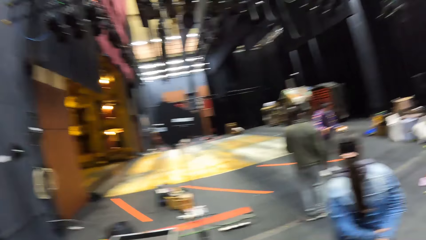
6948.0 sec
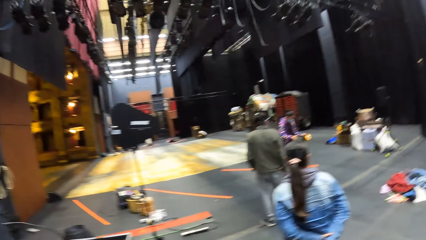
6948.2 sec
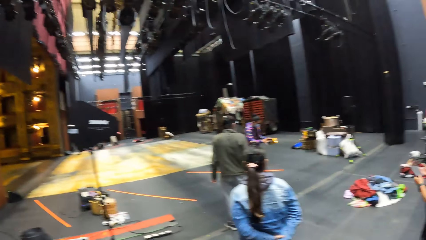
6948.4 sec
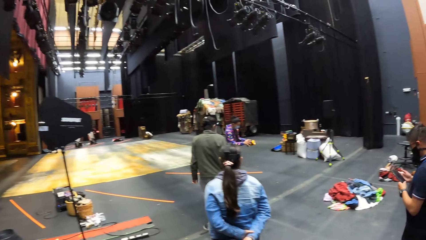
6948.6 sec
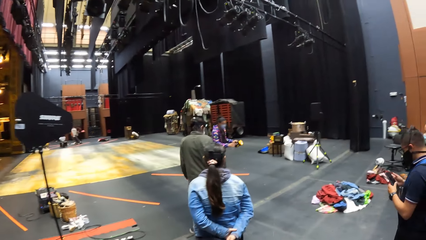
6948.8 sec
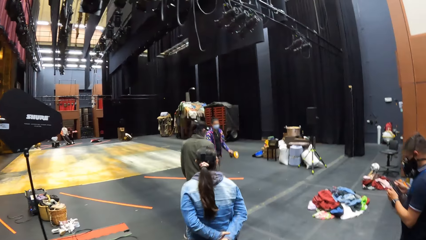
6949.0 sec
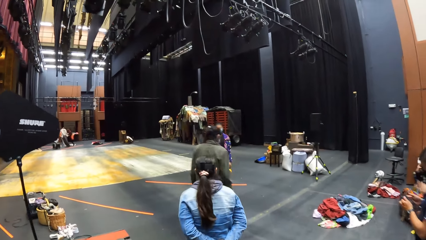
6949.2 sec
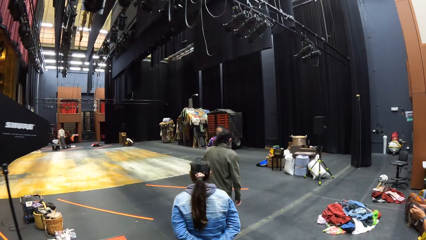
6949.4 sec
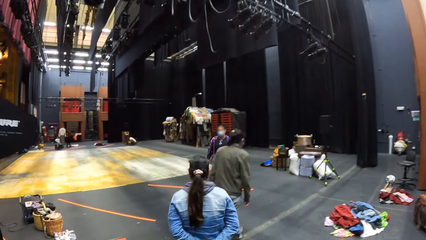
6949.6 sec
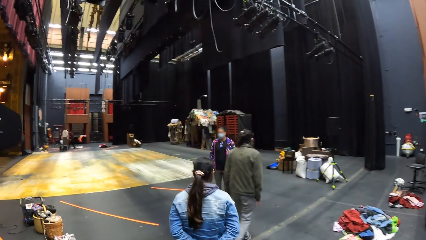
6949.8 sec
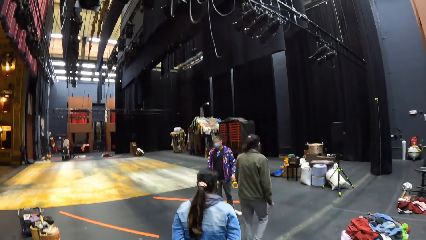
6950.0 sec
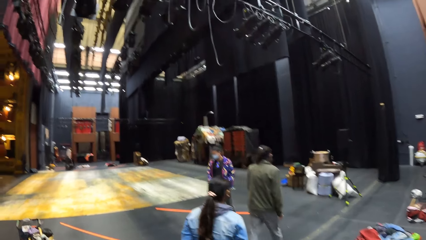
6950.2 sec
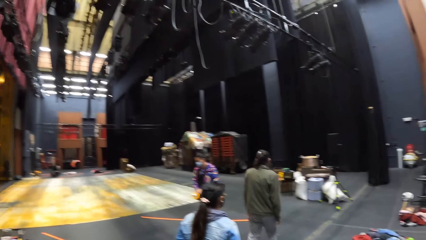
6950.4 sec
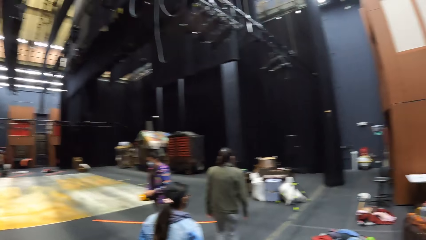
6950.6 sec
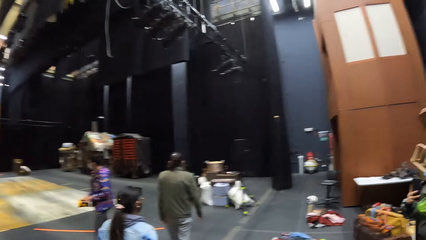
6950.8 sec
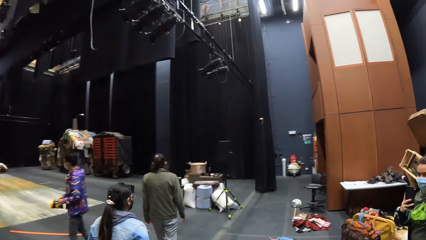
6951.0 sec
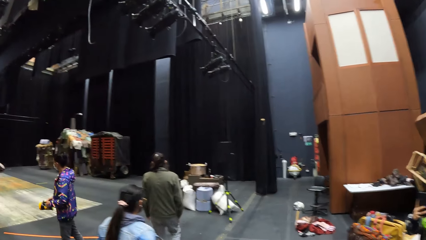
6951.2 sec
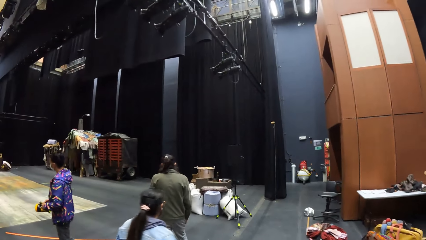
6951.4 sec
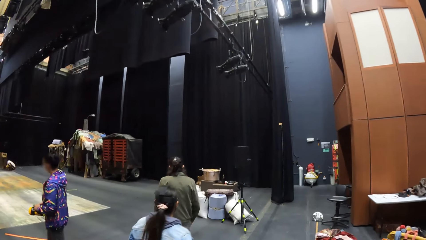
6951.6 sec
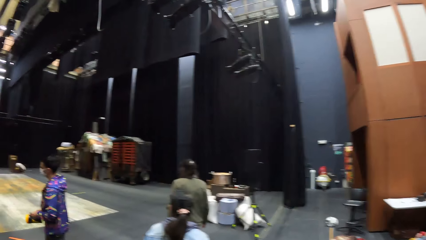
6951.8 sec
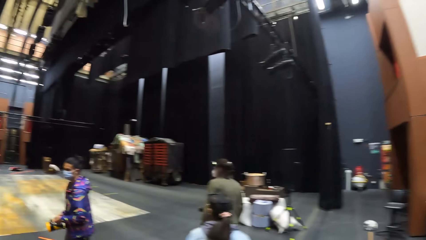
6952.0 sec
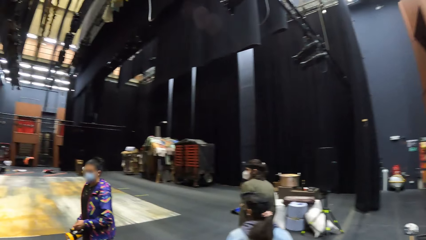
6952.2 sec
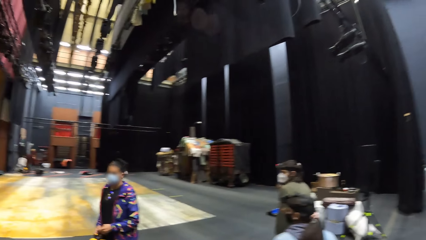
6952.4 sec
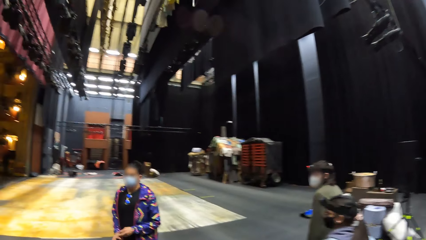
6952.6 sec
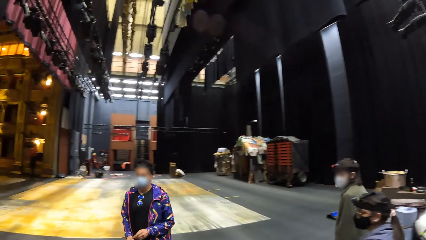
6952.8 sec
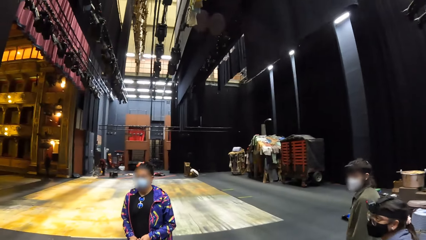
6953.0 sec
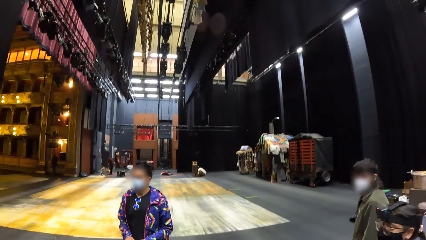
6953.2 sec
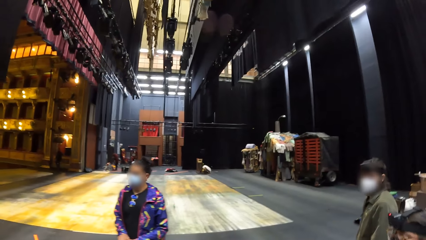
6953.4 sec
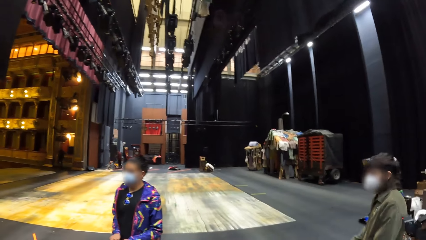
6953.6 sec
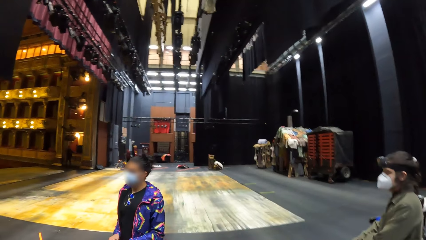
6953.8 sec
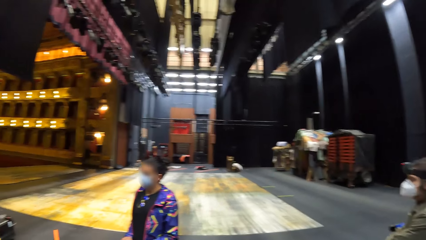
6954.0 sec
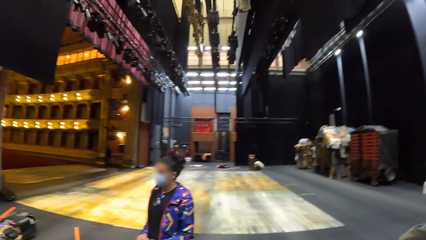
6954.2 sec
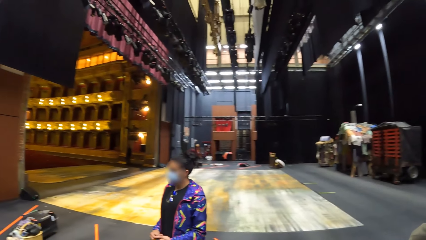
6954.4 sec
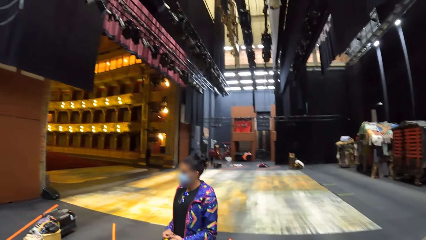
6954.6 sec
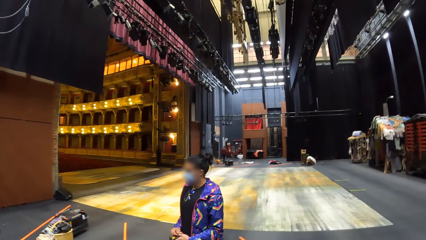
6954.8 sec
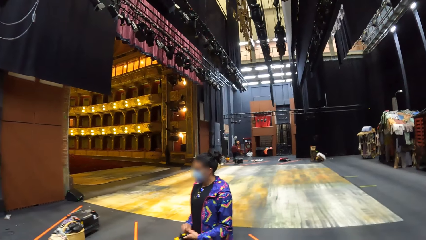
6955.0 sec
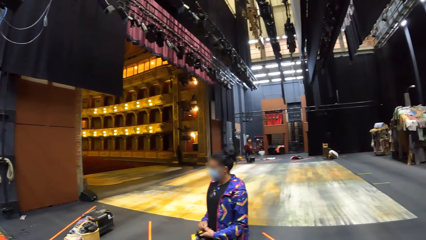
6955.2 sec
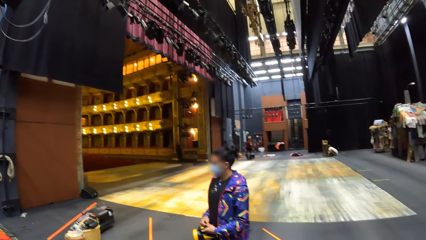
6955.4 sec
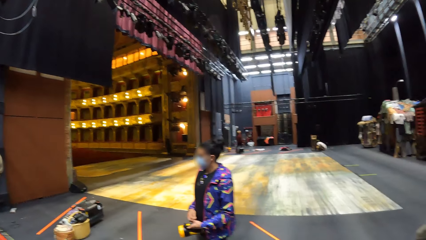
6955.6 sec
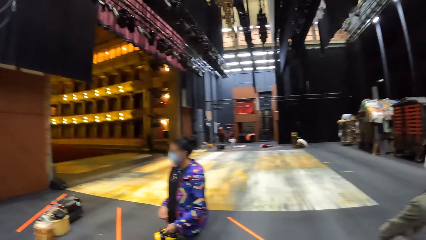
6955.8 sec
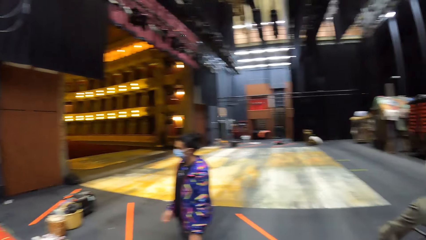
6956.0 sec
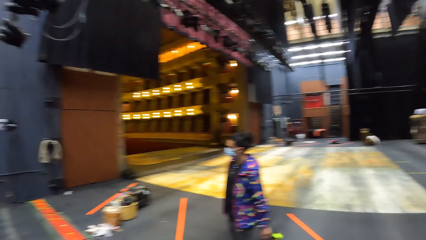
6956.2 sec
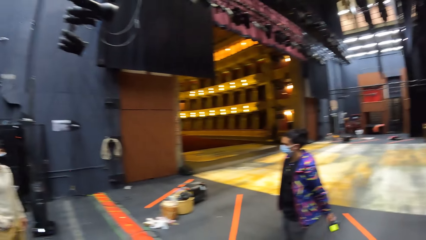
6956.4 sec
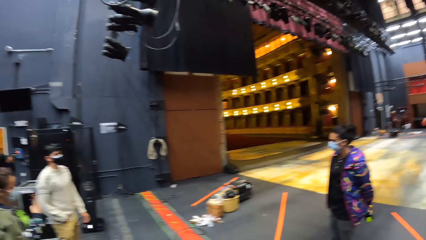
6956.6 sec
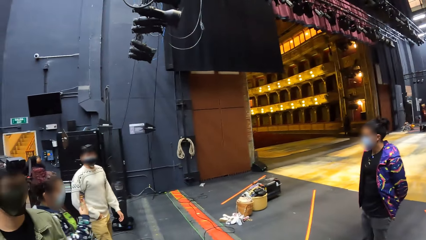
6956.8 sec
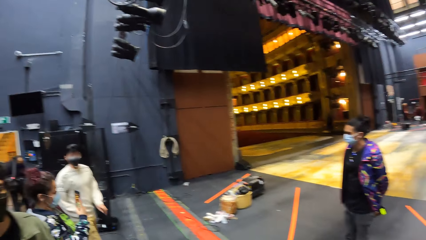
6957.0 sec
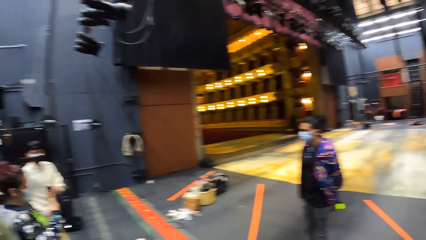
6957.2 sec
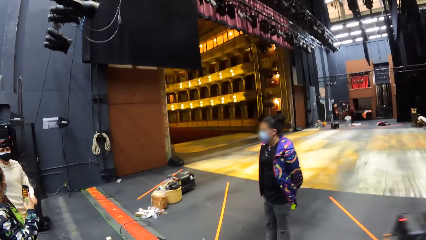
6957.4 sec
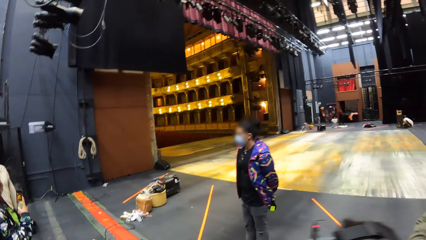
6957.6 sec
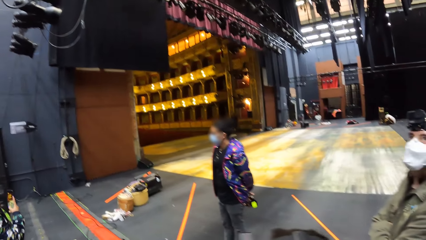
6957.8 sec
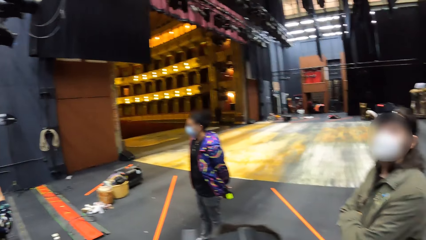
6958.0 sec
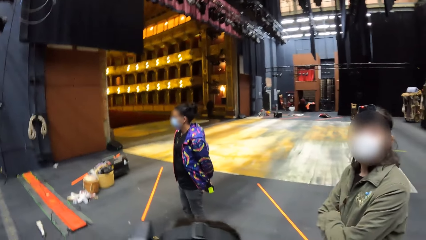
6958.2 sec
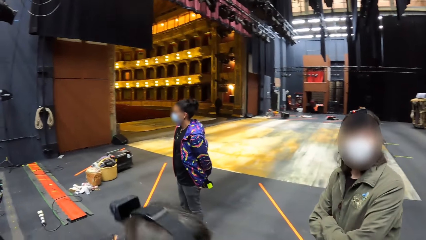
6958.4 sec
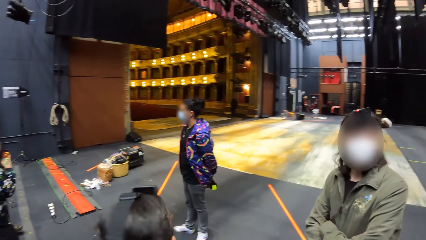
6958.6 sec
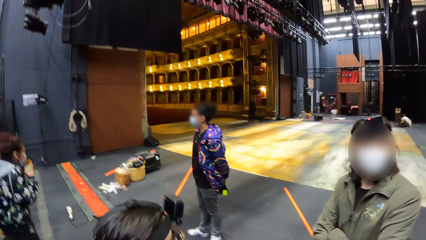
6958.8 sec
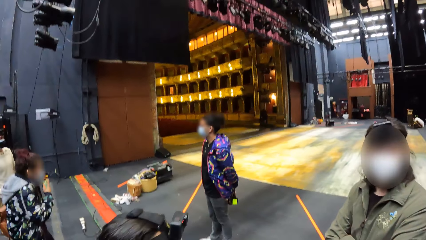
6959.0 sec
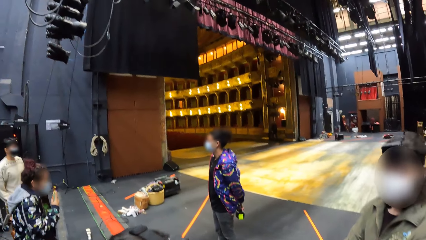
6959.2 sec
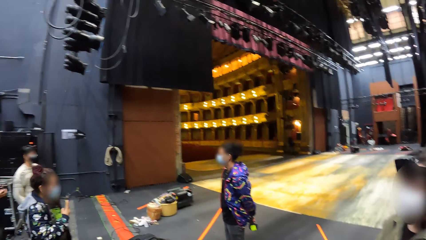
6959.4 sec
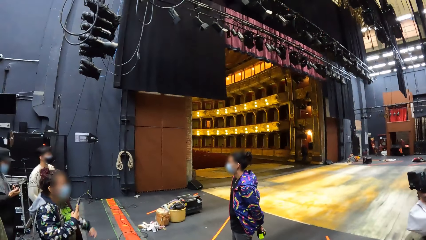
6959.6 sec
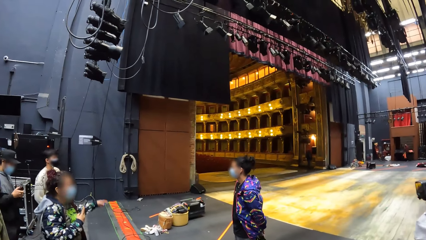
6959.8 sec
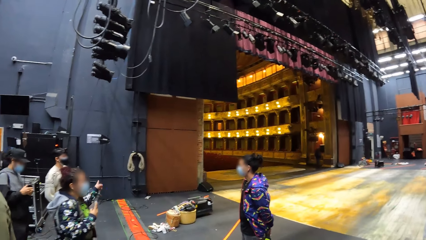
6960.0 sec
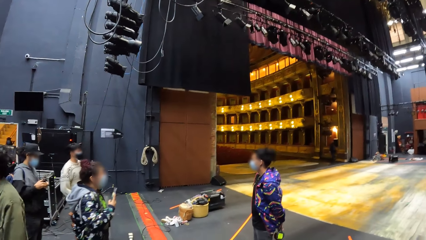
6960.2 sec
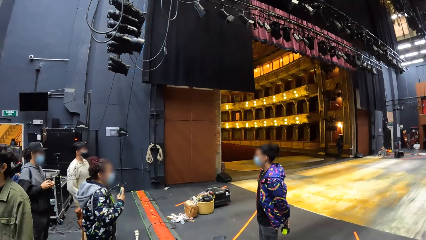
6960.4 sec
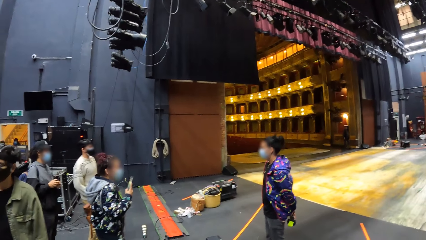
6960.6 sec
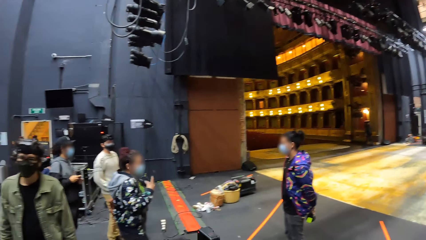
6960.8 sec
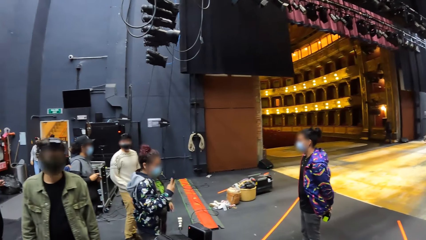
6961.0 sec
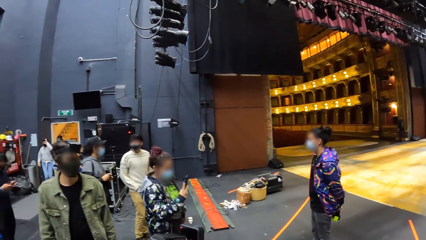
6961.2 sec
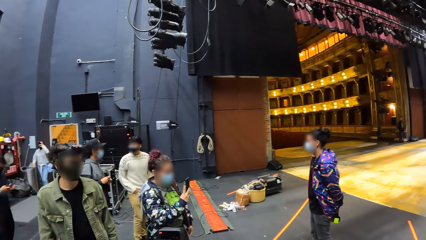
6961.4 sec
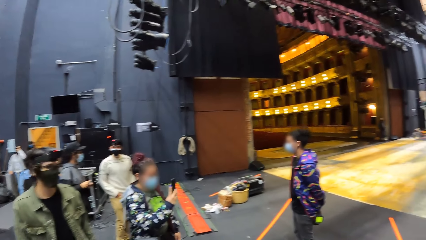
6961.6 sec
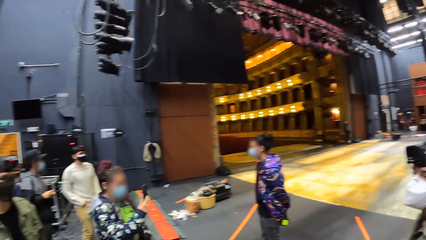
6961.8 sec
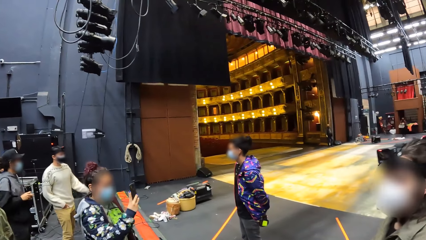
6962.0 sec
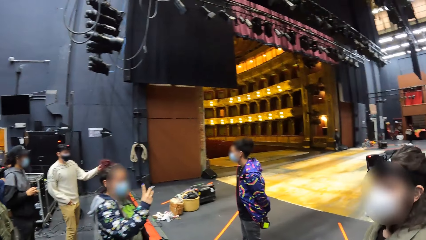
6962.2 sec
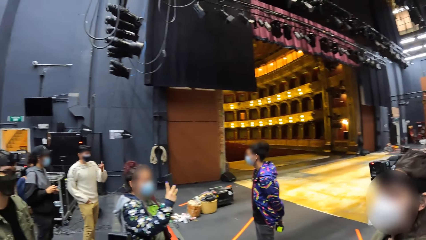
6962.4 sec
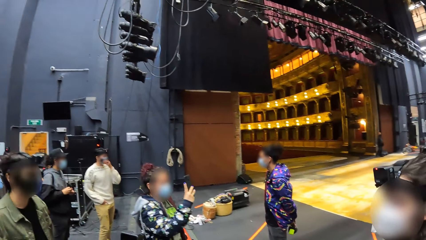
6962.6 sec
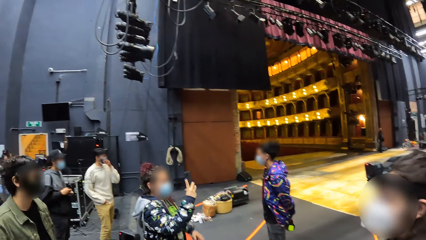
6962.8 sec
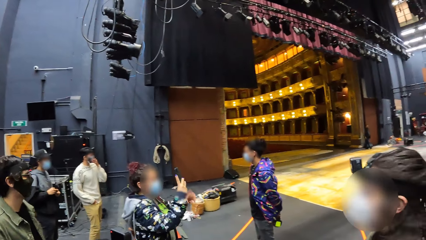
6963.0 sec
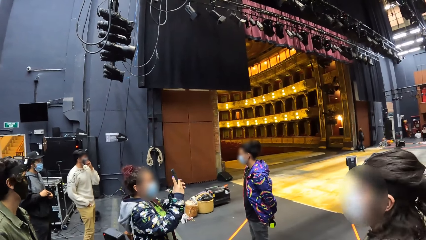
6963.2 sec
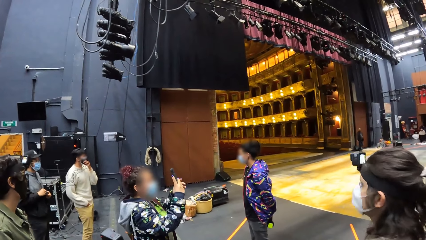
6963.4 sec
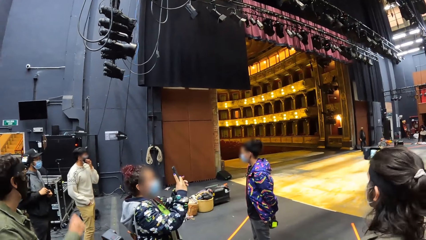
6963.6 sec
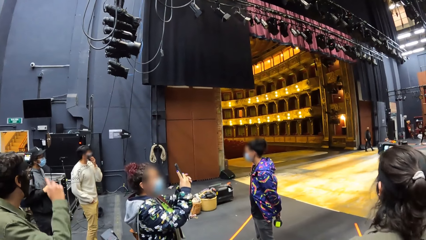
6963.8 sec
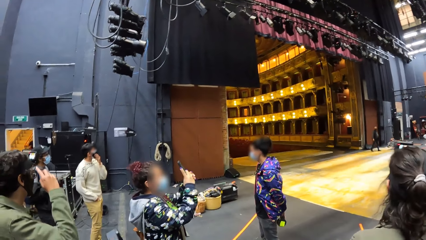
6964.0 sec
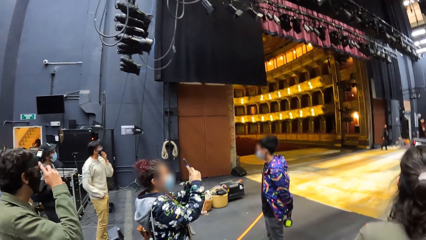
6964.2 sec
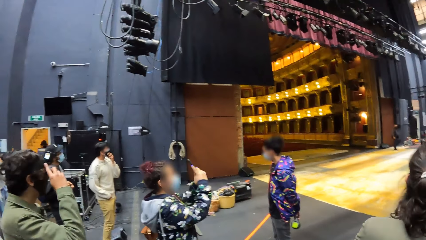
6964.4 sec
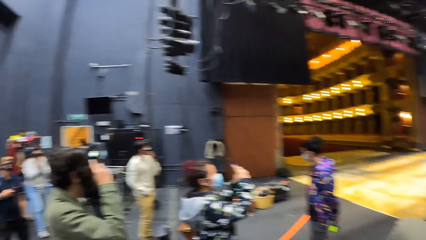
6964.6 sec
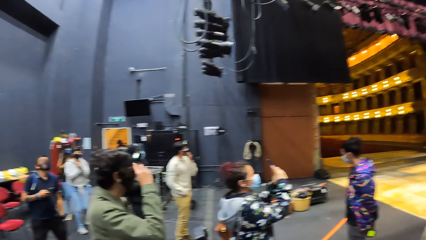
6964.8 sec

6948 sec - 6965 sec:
The camera wearer turns right. They walk forward. They turn left. They turn forward. They turn left. They turn forward. They turn left.
